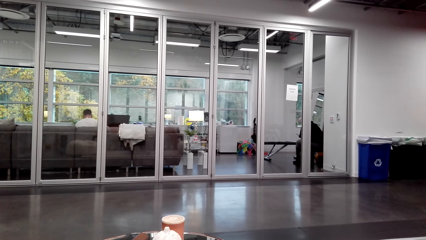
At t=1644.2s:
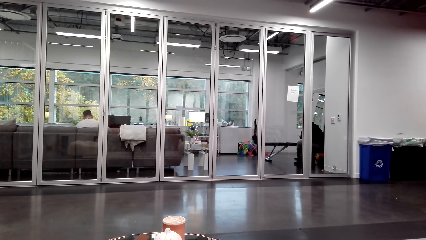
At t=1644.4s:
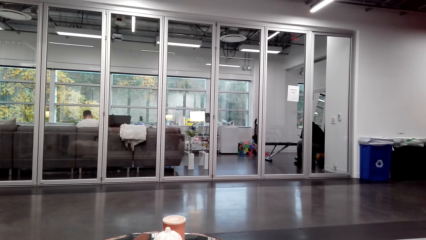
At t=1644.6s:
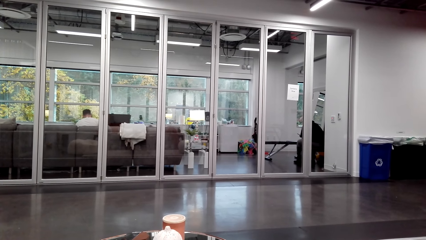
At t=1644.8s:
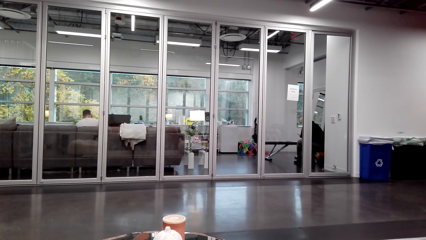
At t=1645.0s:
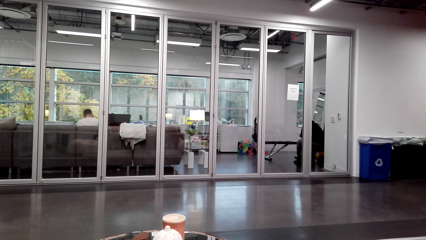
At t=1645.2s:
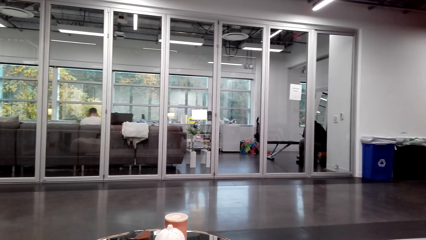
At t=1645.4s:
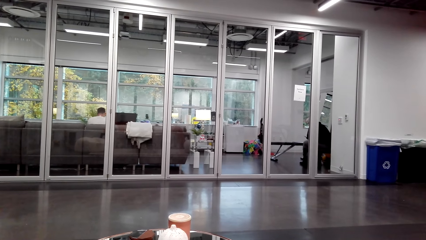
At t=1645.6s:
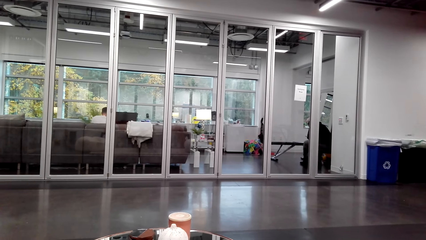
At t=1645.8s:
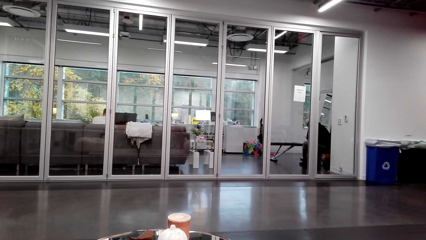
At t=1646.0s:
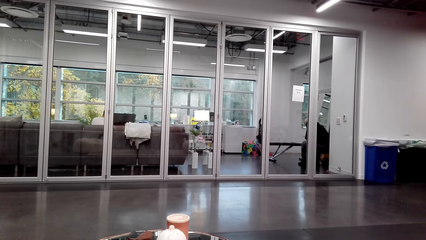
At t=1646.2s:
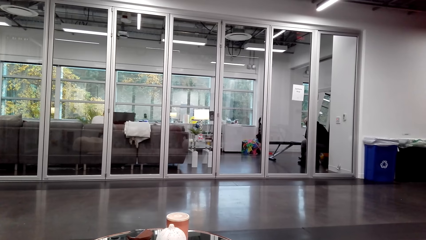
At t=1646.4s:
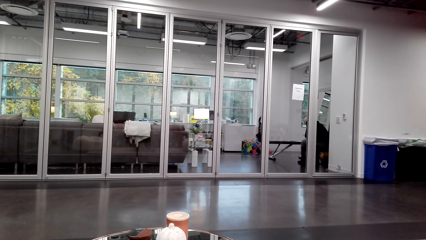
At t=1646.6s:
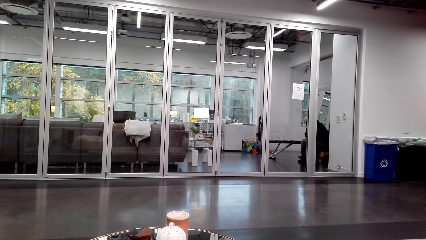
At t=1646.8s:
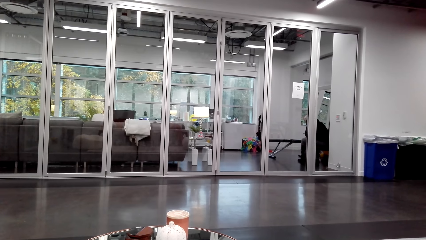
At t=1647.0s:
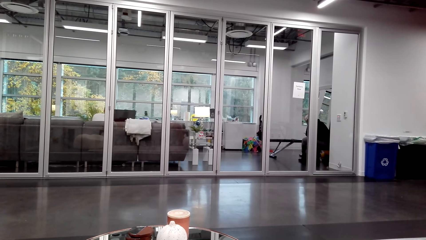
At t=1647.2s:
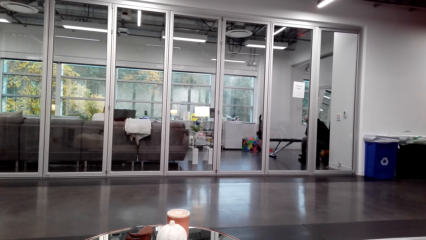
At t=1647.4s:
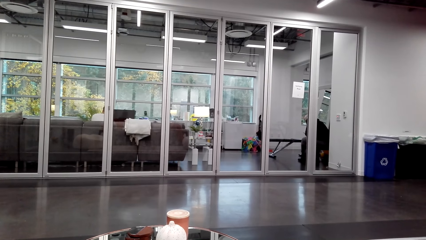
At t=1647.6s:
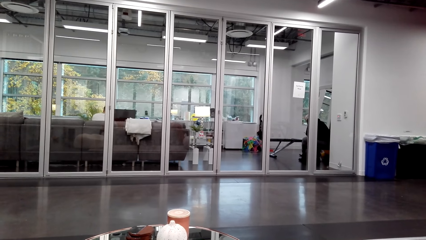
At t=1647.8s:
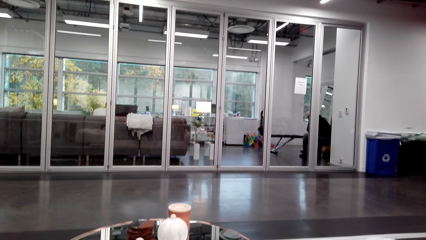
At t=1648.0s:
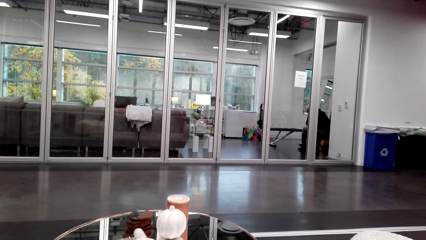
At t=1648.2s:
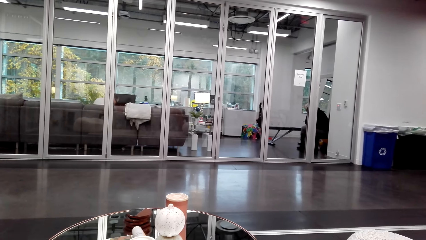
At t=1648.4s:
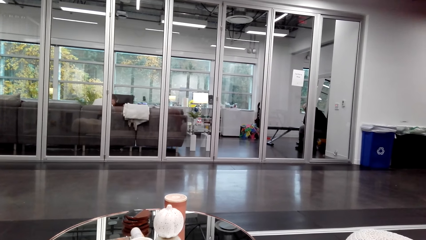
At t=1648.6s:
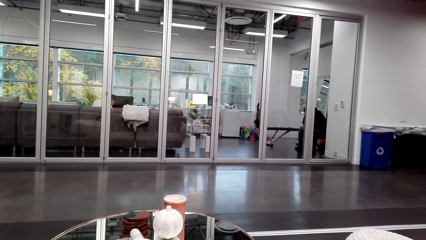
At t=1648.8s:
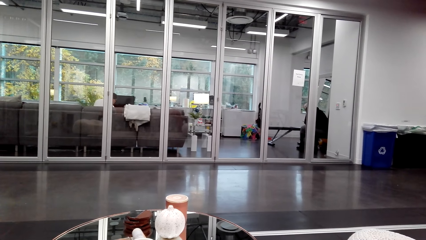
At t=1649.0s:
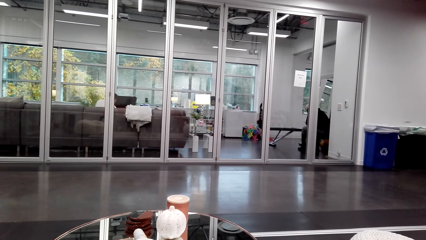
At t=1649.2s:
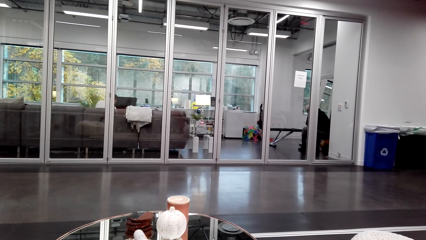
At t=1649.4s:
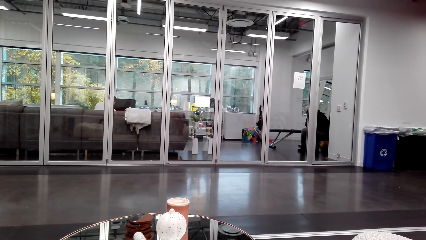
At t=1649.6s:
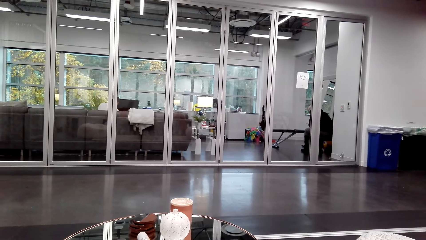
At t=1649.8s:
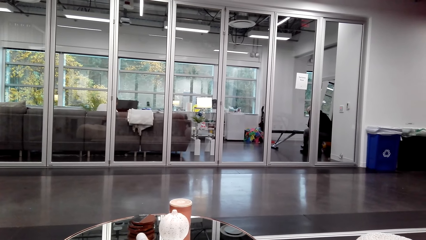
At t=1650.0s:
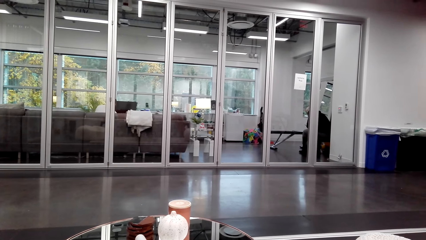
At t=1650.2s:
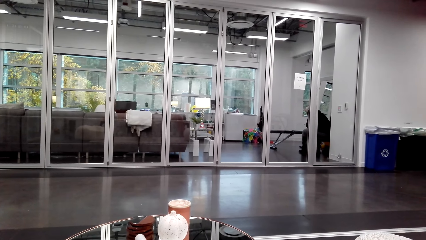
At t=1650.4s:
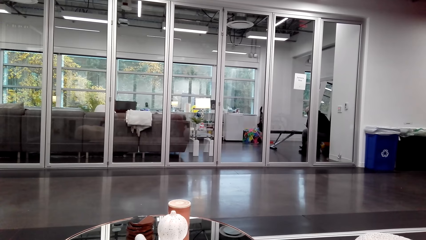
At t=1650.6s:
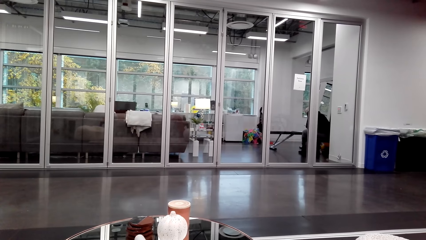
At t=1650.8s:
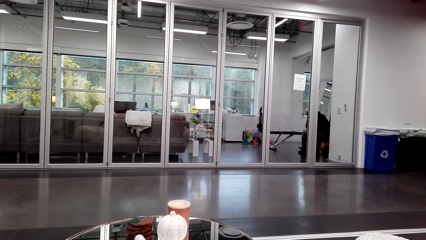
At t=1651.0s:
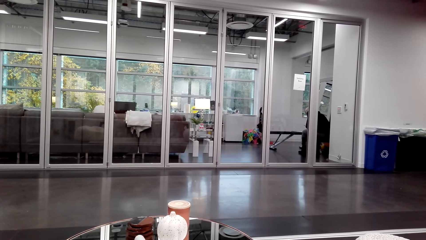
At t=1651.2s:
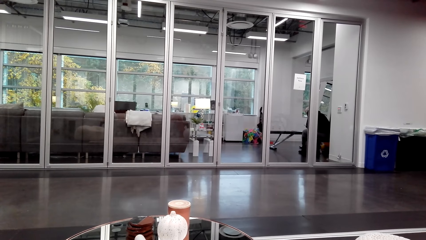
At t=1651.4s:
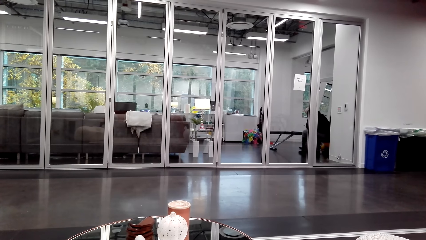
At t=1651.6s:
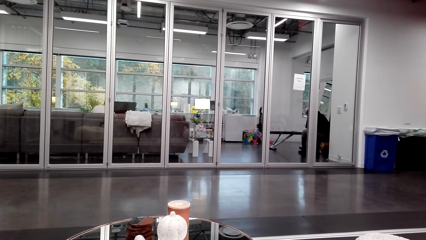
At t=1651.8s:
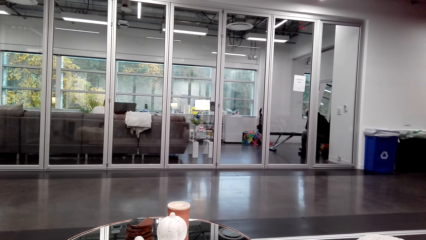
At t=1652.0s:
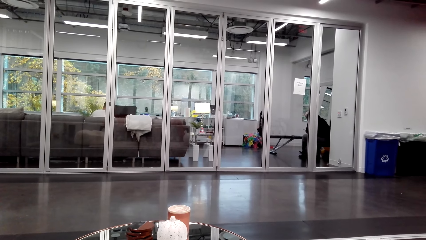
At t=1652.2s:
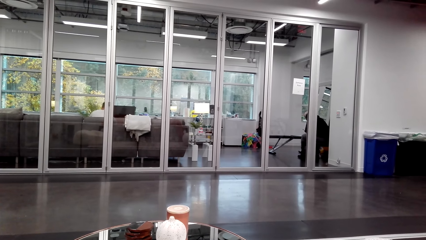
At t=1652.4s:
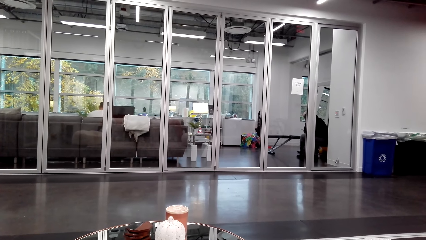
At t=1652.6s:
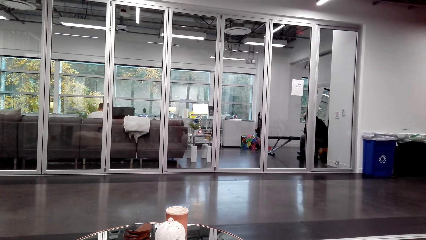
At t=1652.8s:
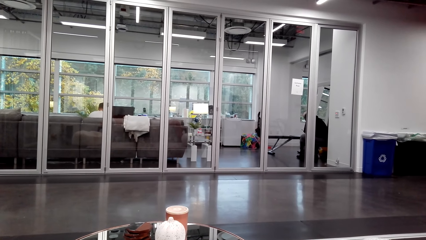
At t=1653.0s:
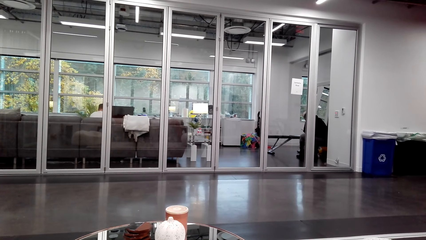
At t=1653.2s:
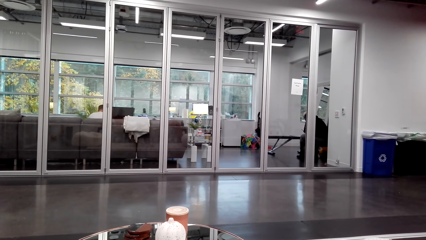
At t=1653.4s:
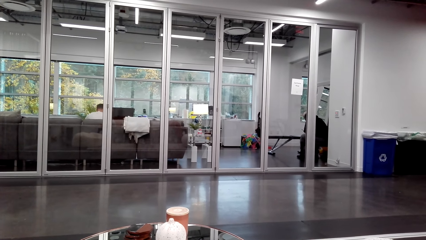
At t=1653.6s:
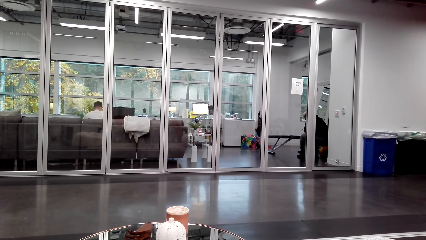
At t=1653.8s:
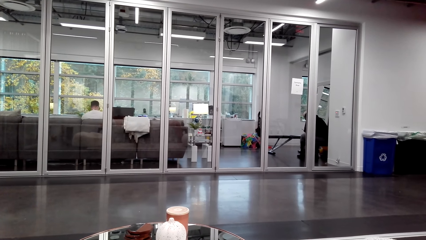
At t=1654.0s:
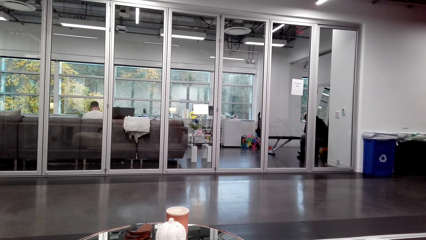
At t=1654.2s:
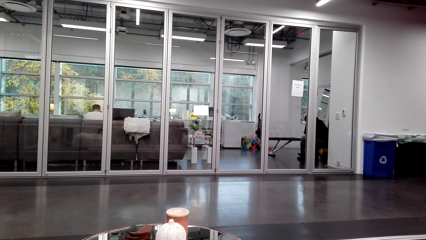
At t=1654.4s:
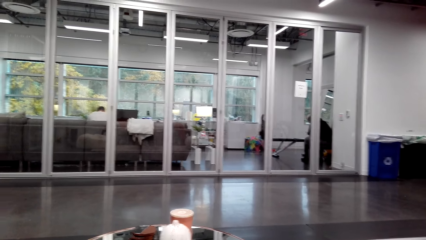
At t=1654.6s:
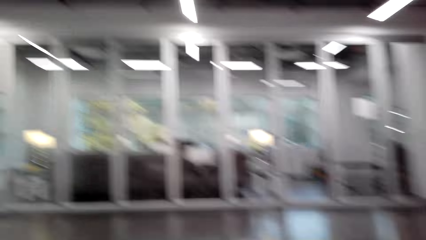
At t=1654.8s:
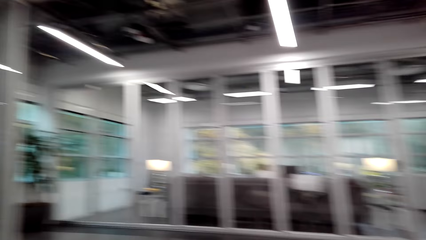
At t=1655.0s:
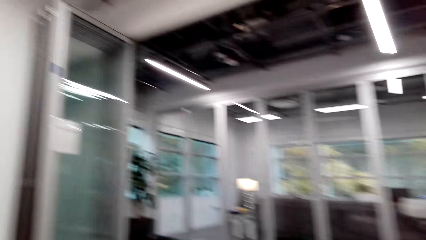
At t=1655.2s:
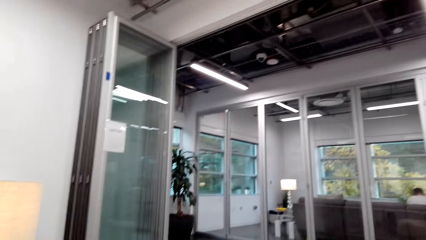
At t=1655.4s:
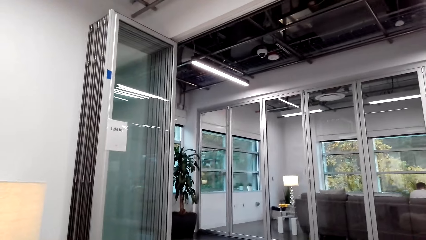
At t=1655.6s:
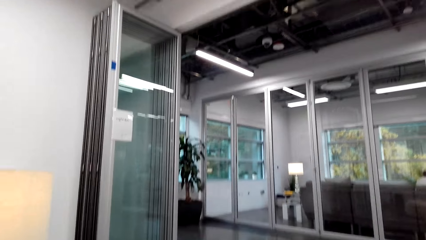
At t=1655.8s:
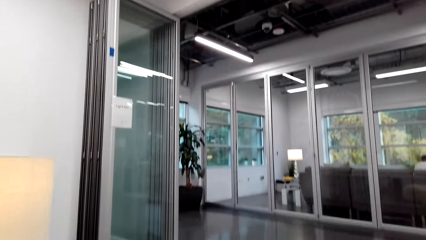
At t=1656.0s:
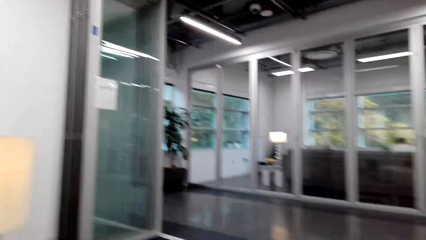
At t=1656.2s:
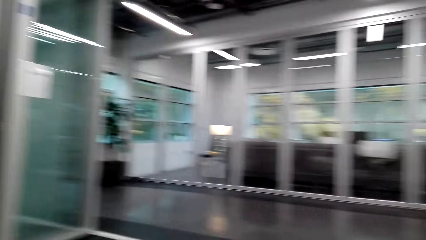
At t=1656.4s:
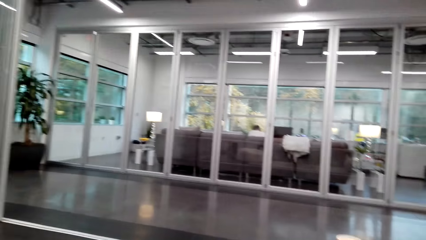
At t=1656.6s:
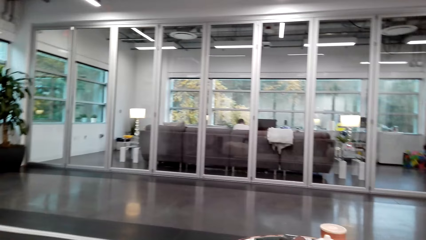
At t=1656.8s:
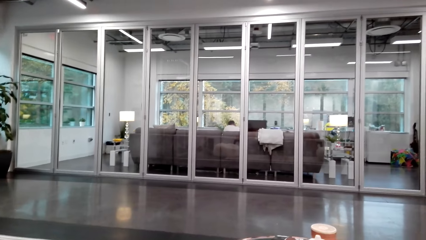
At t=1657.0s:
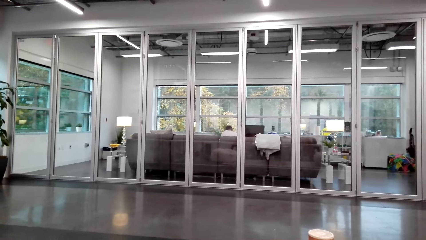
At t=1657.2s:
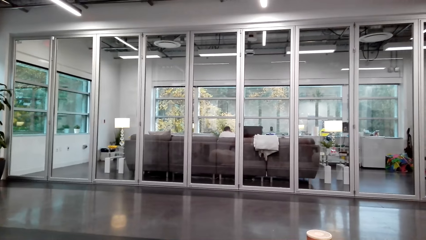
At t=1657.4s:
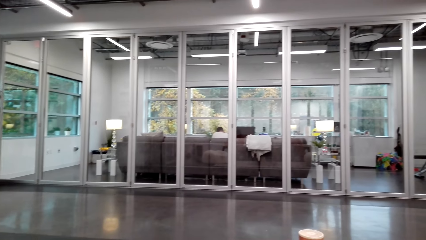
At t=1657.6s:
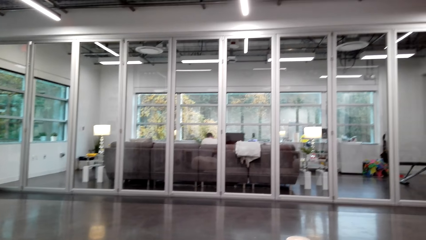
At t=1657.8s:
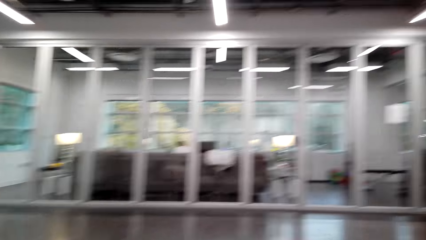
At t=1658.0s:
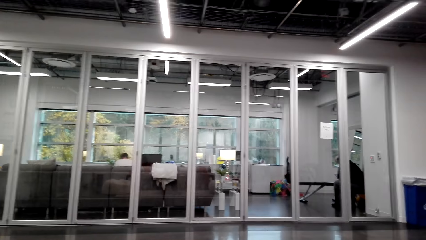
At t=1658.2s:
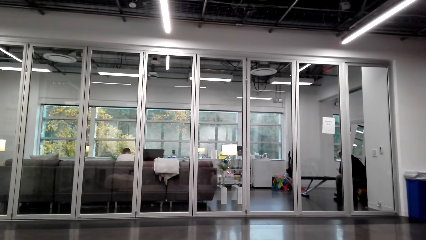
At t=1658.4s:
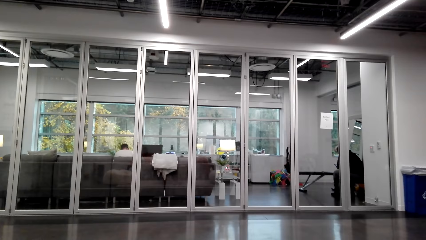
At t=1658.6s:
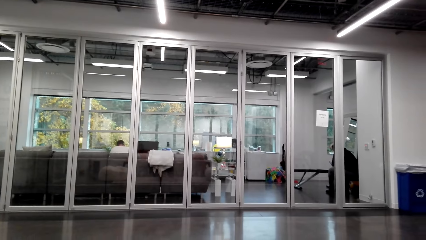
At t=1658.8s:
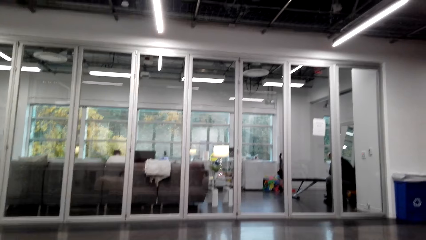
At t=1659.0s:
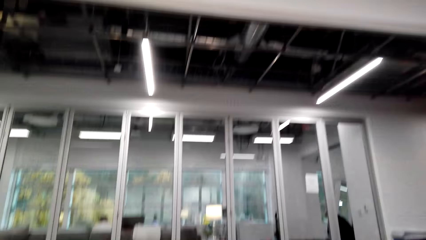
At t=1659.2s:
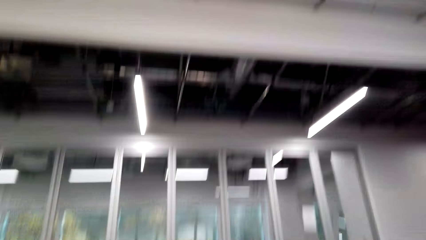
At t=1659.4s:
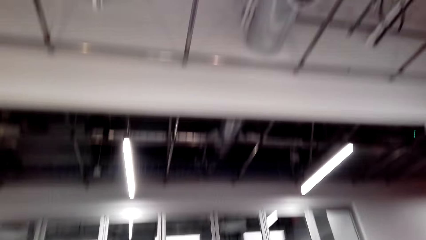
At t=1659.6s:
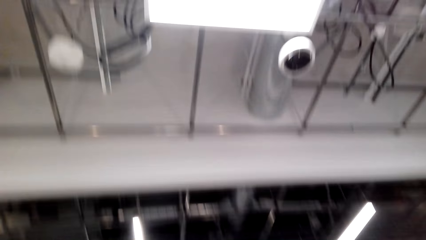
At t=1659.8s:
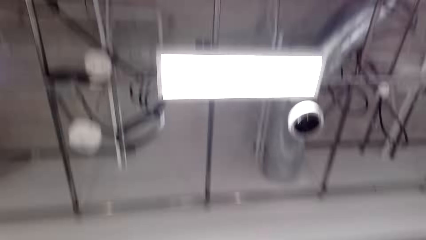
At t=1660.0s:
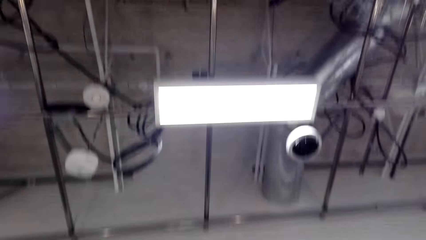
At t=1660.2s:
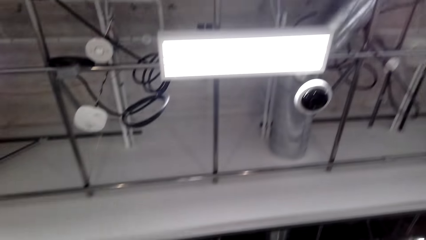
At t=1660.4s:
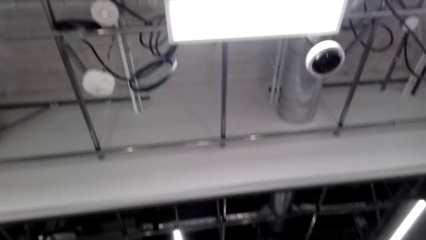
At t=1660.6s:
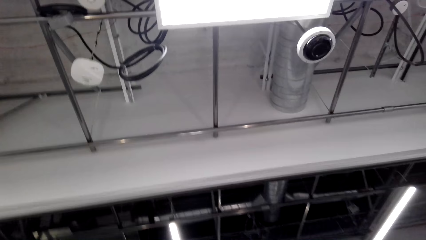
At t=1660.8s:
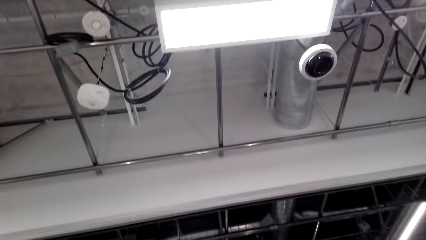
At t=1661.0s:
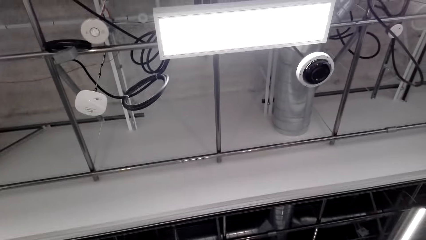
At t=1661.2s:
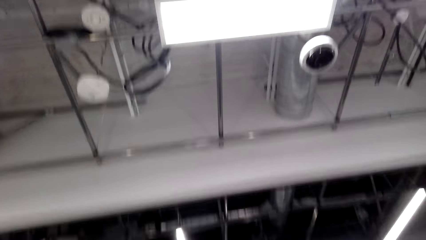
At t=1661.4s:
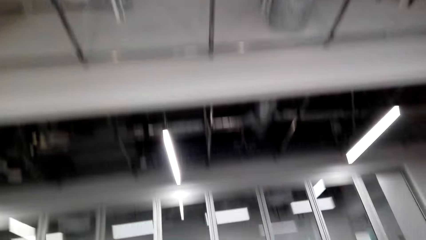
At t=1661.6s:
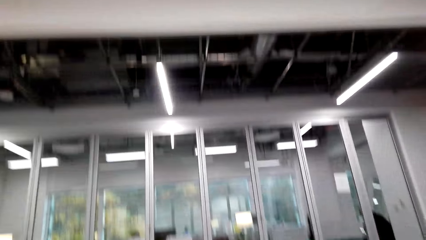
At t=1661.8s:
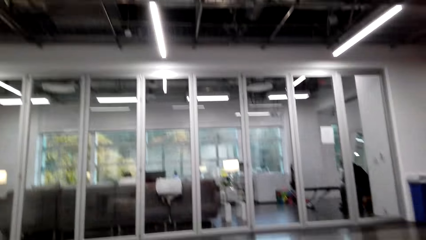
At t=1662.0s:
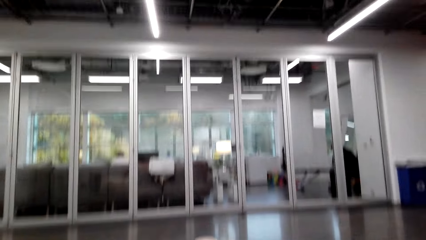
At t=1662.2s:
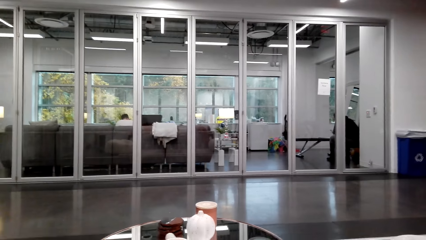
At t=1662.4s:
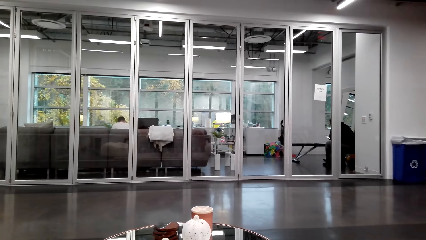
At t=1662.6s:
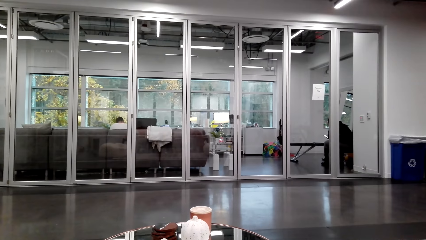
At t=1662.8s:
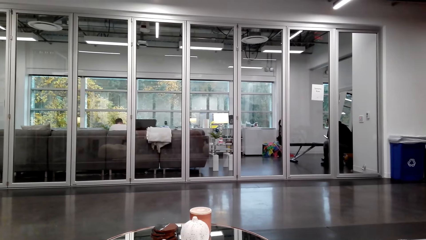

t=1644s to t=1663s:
The camera wearer looks around.
